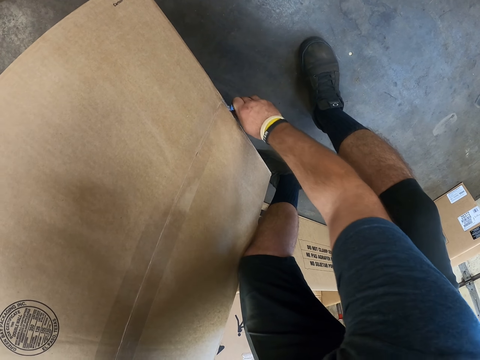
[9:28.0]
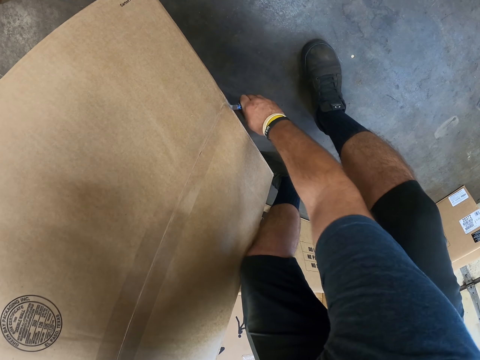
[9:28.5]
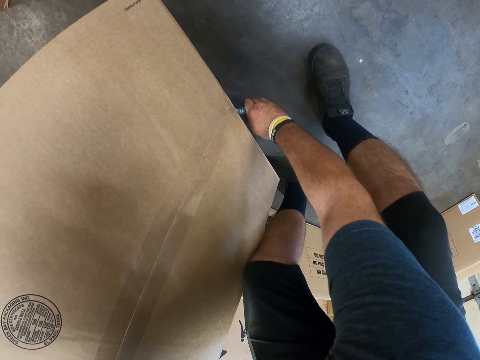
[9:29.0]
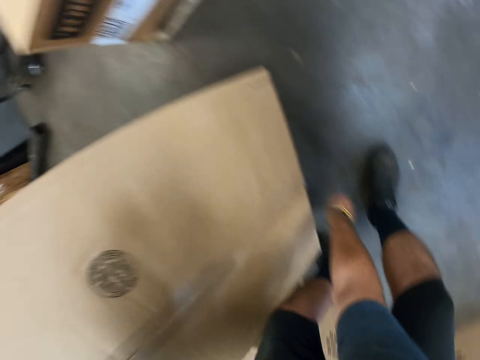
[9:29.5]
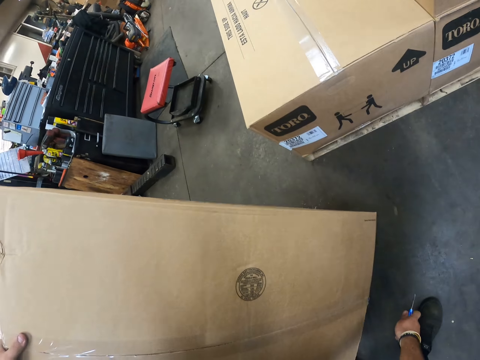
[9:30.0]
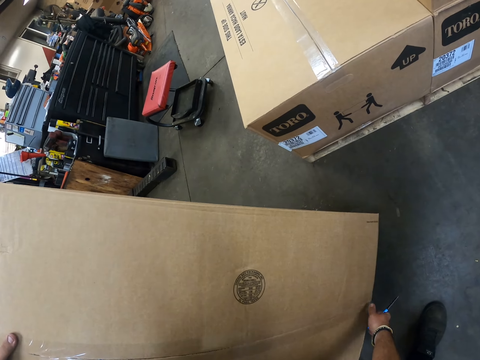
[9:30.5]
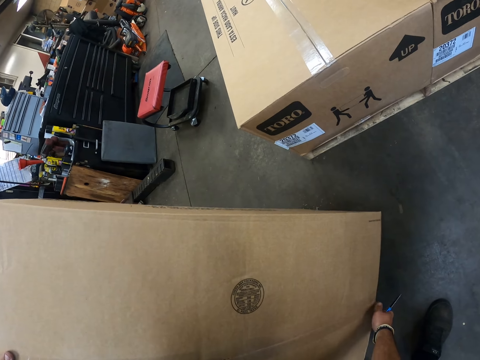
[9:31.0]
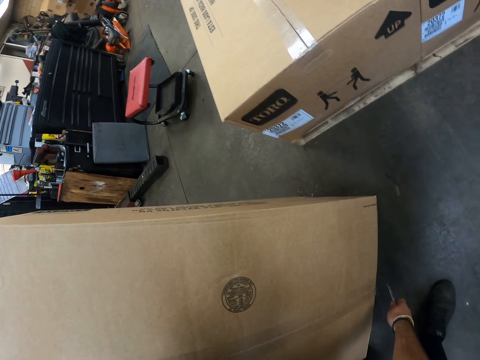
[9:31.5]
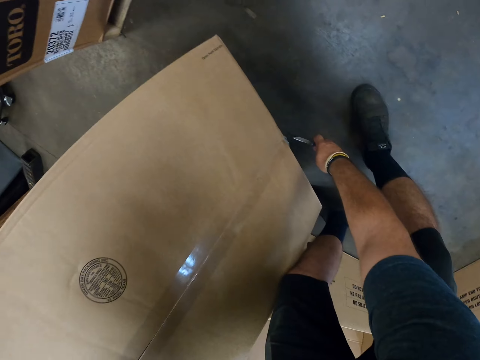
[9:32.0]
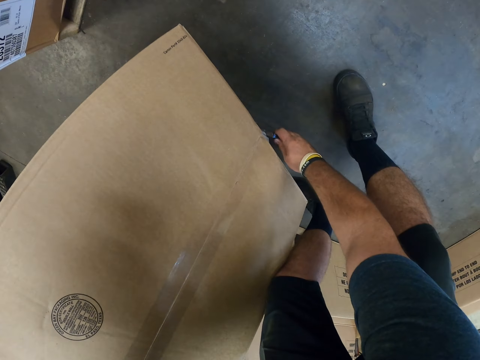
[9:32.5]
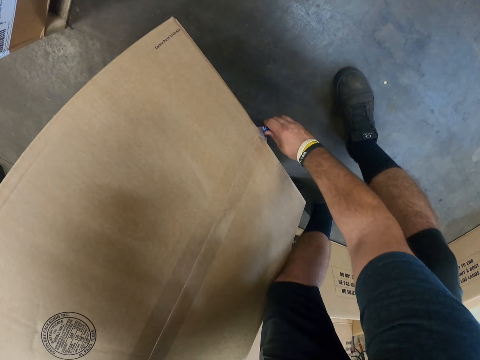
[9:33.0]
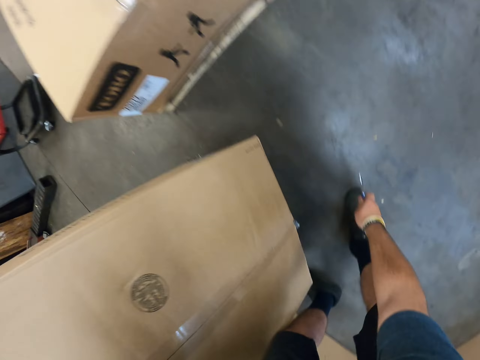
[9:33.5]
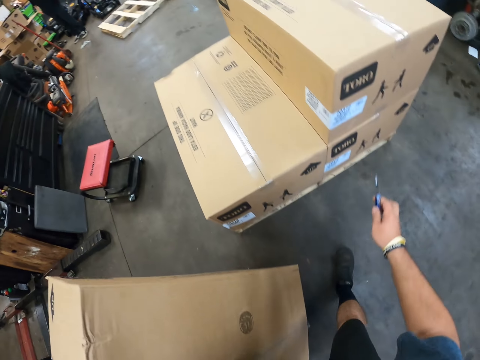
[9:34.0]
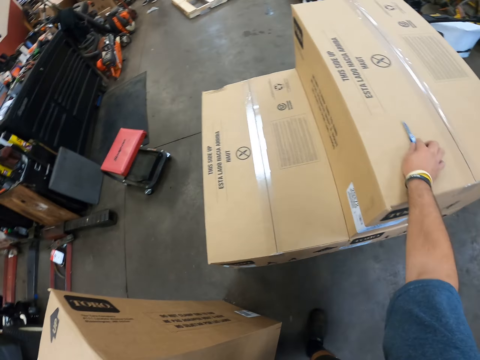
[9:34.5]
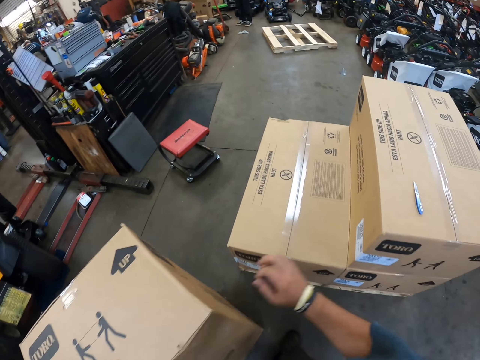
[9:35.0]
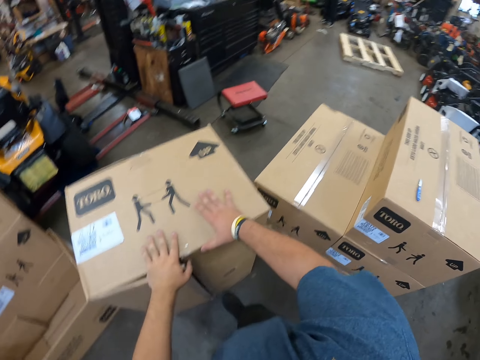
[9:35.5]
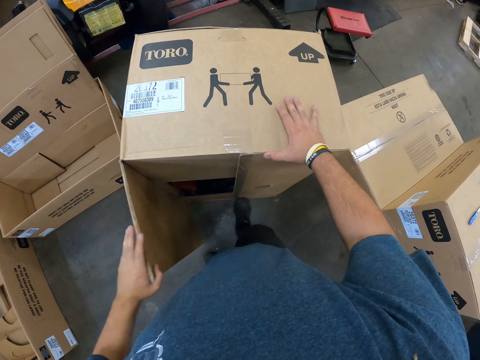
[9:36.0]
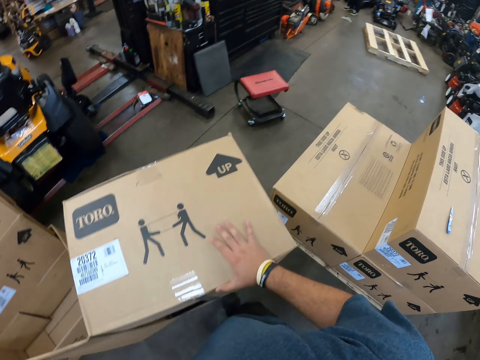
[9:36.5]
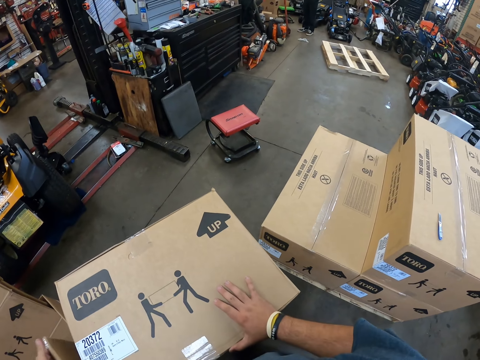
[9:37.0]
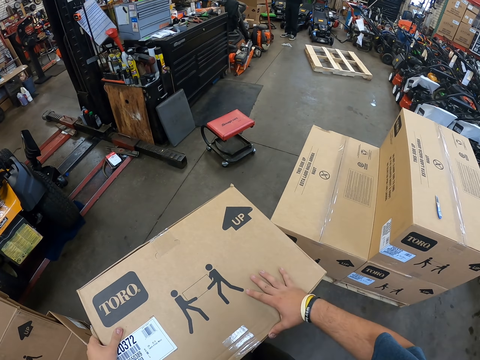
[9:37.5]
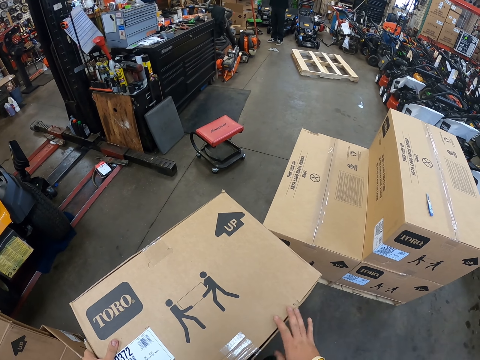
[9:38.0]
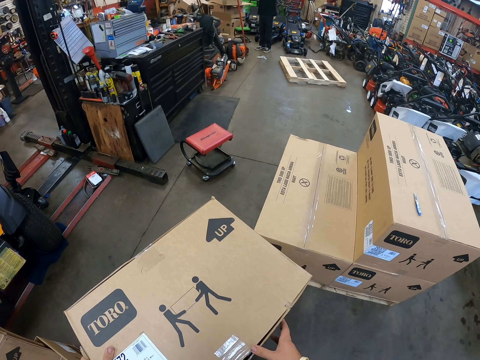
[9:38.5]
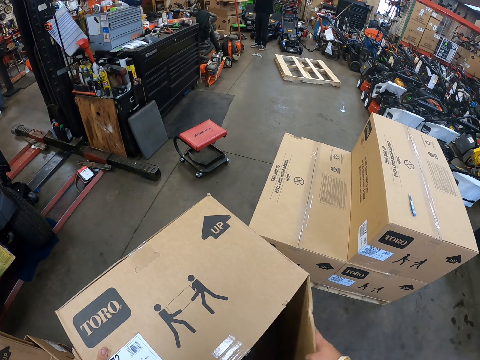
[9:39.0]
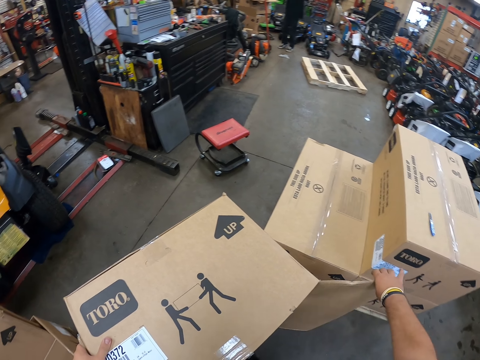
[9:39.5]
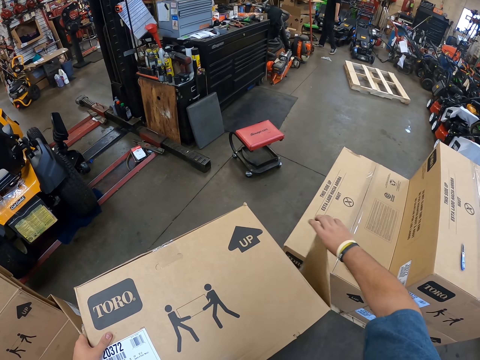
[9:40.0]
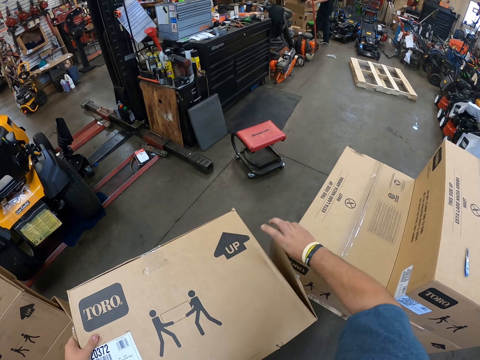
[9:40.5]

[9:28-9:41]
The camera wearer looks around. They cut the carton box. They place the utility knife on a box. They open the carton box. They look around.

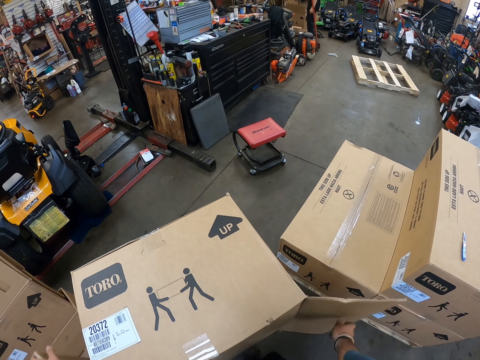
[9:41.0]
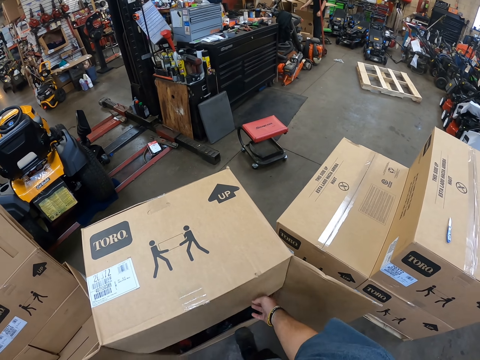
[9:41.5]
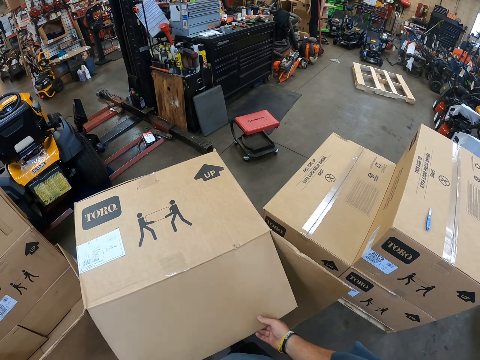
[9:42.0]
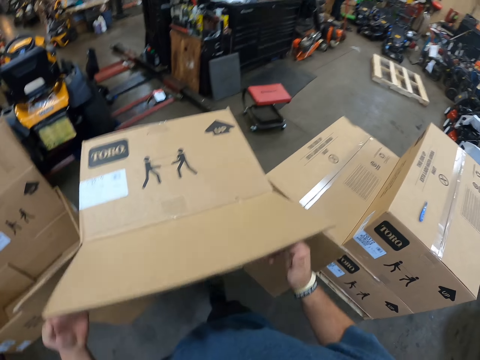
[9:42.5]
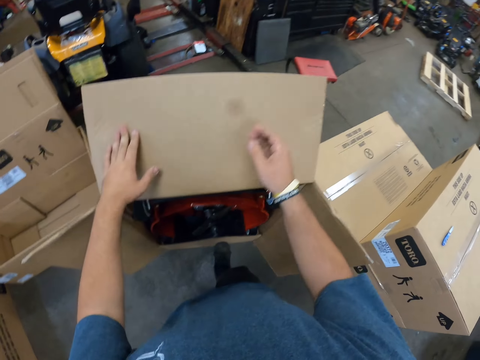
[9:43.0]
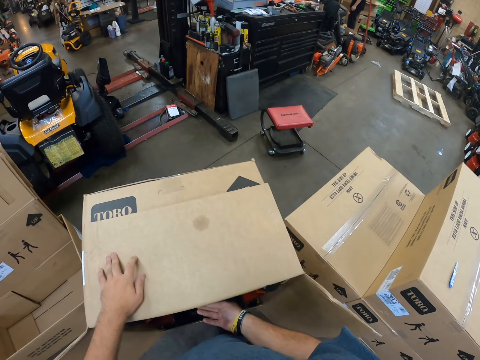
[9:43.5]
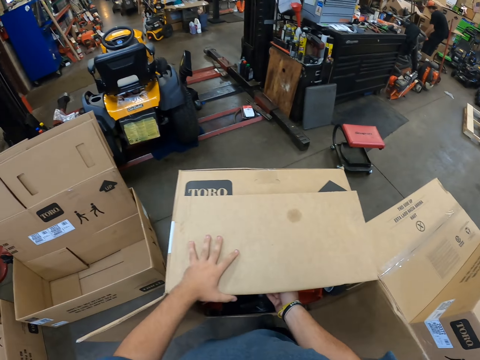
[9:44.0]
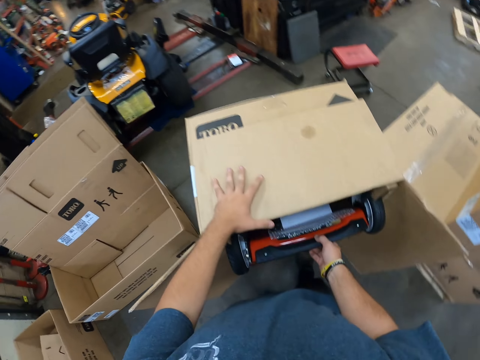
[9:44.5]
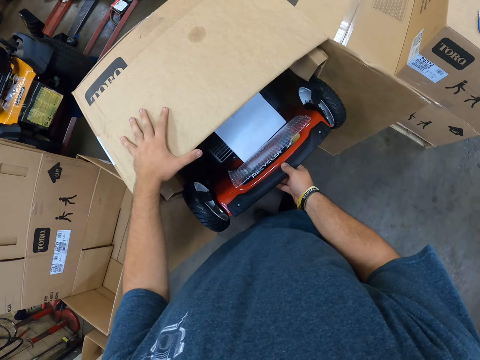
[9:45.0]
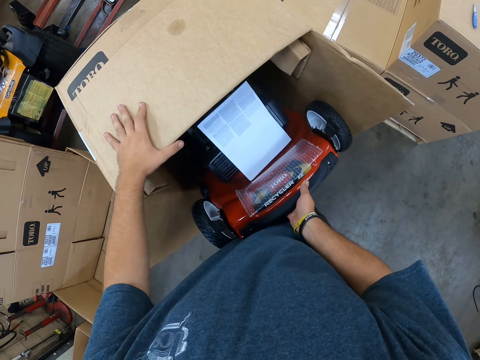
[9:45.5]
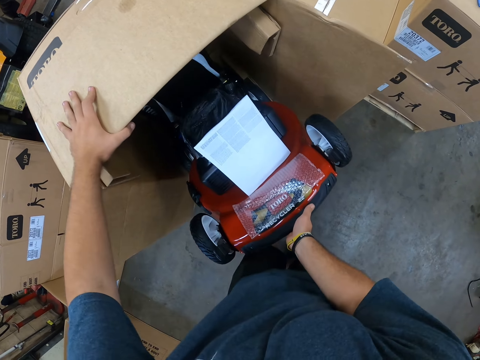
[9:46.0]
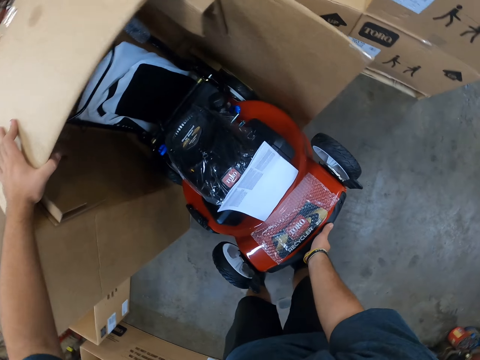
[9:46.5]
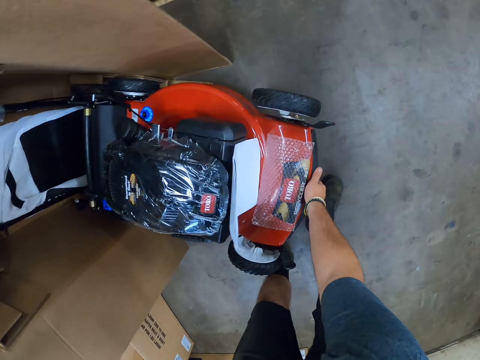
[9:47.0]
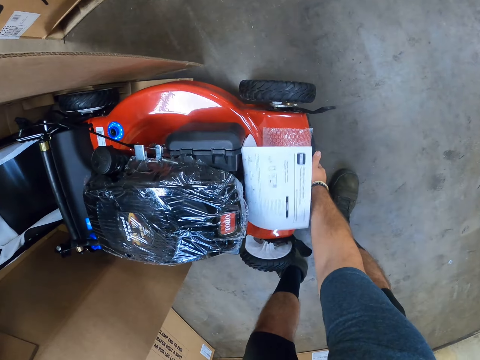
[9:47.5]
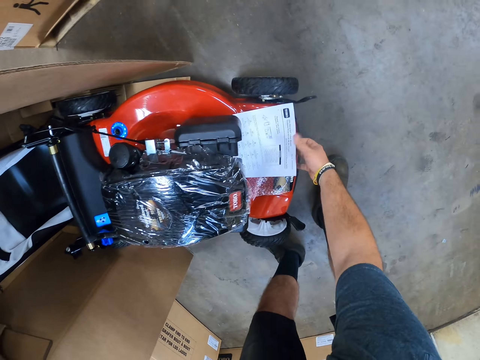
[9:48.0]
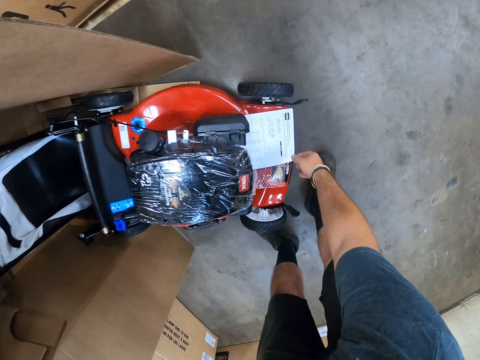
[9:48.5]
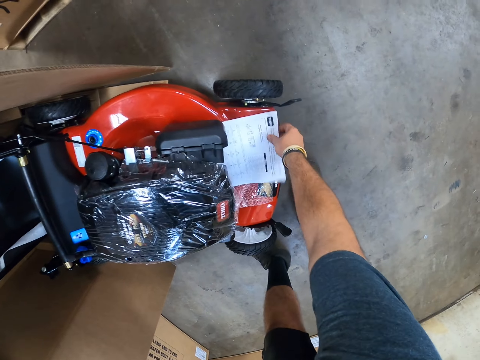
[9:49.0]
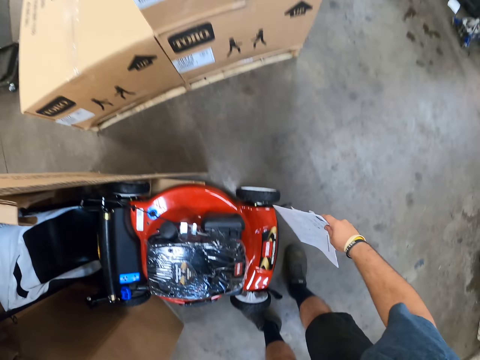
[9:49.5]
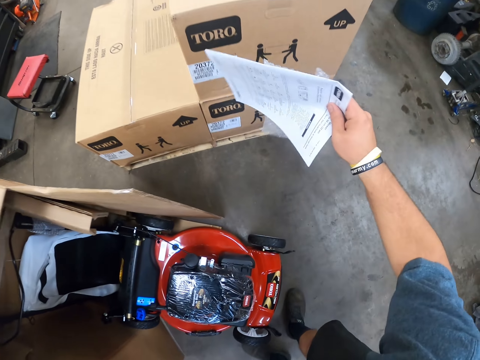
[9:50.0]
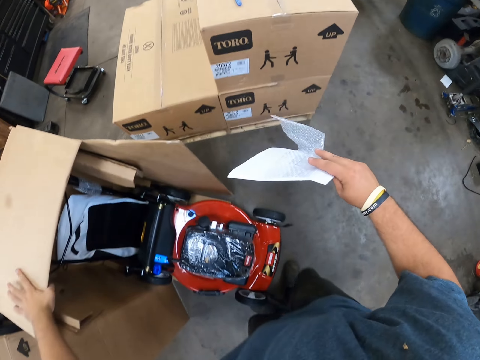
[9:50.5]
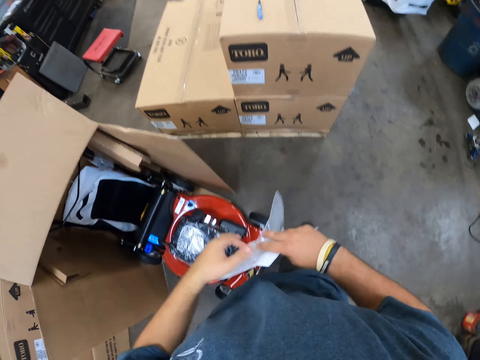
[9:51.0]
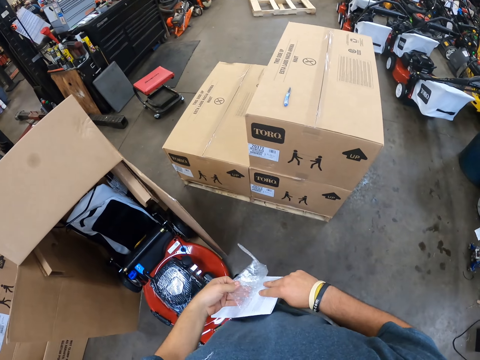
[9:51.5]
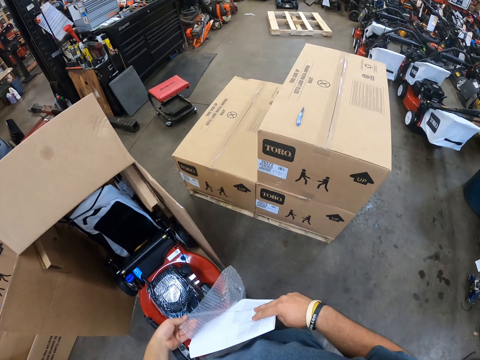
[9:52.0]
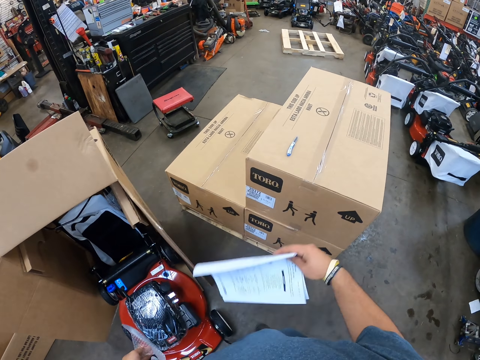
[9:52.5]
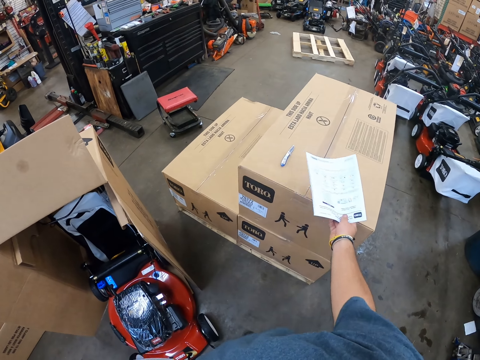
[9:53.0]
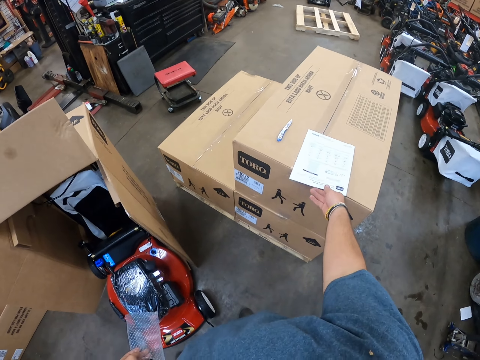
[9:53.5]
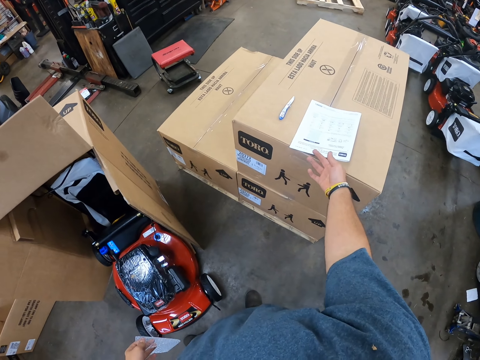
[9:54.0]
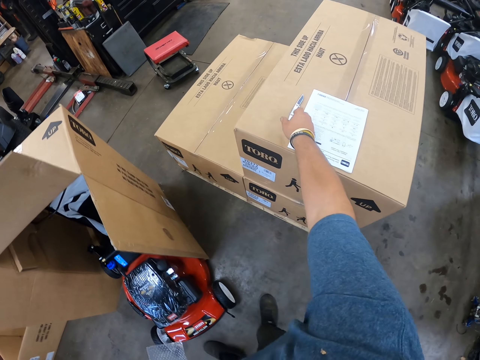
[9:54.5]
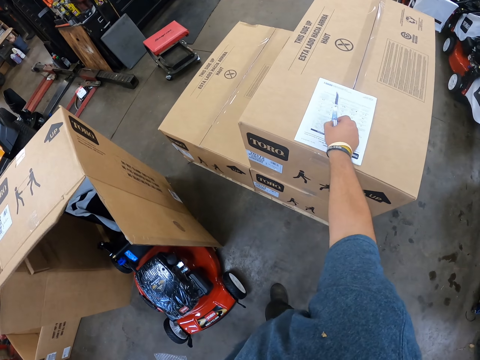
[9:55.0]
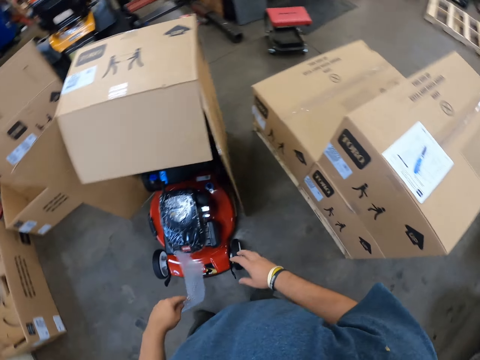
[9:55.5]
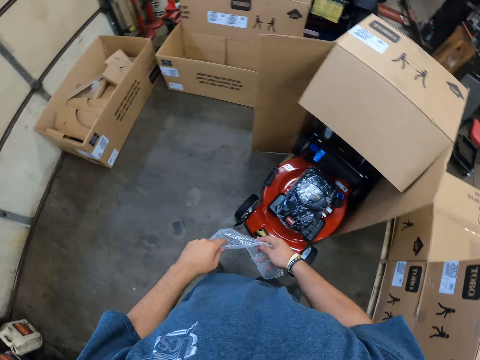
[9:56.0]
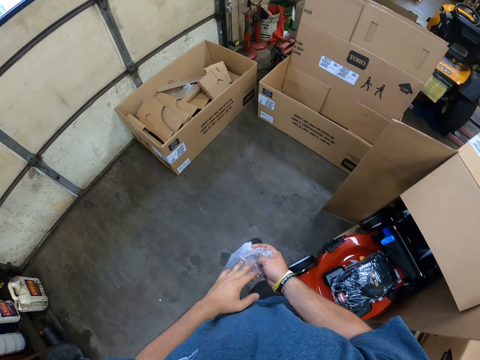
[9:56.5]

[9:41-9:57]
The camera wearer opens the carton box. They pull the lawn mower out of the box. They pick up the lawn mower. They pick the paper from the lawn mower. They remove the polythene paper of the paper. They place the paper on the box. They pick the utility knife from the box and place the utility knife on the paper.
